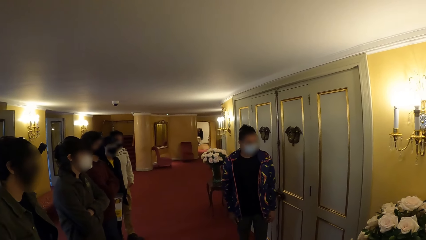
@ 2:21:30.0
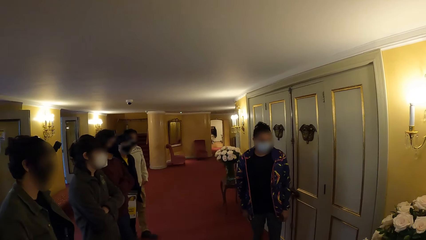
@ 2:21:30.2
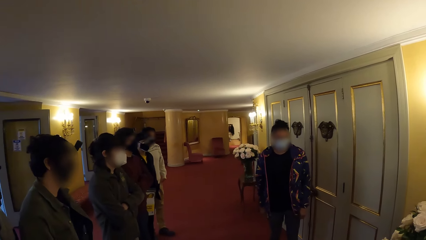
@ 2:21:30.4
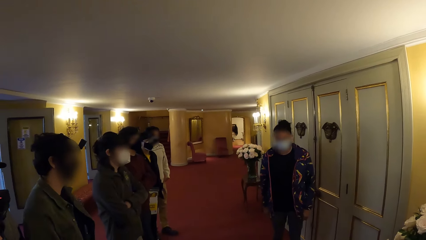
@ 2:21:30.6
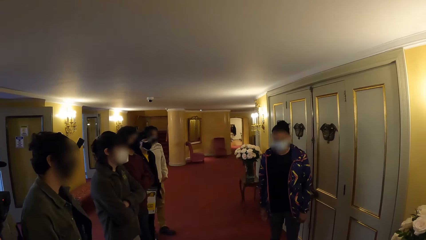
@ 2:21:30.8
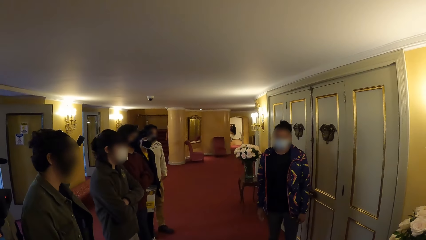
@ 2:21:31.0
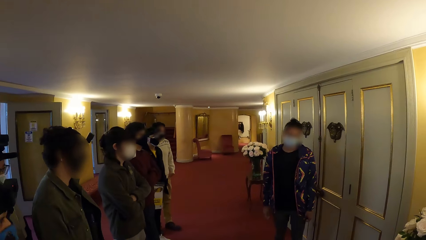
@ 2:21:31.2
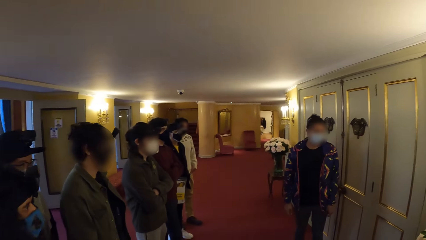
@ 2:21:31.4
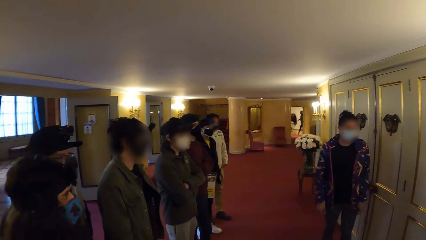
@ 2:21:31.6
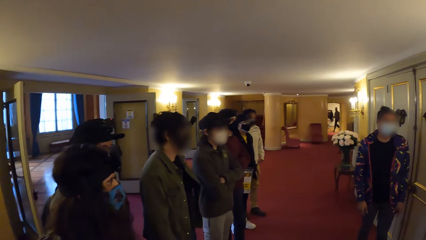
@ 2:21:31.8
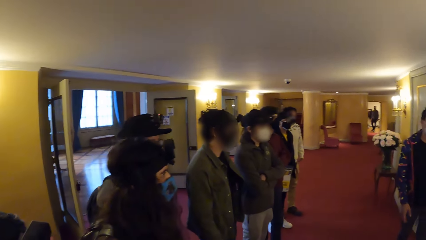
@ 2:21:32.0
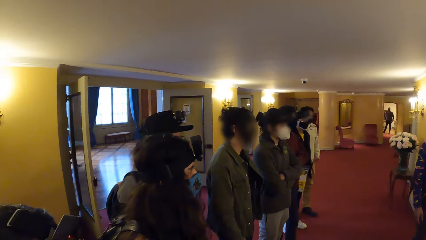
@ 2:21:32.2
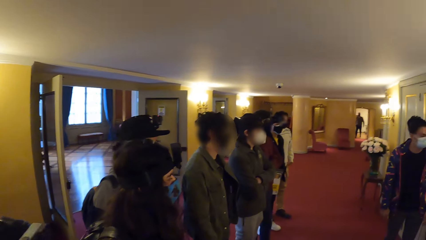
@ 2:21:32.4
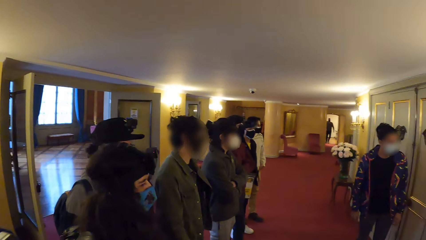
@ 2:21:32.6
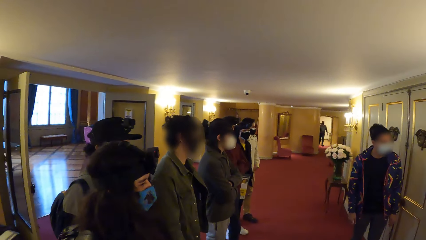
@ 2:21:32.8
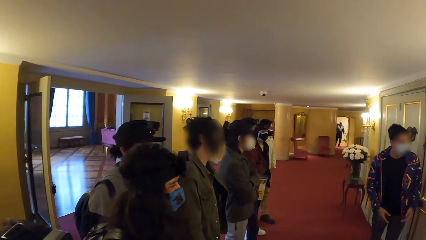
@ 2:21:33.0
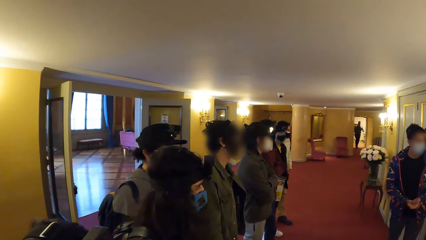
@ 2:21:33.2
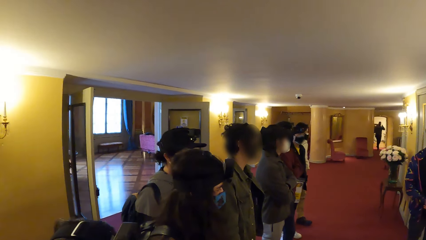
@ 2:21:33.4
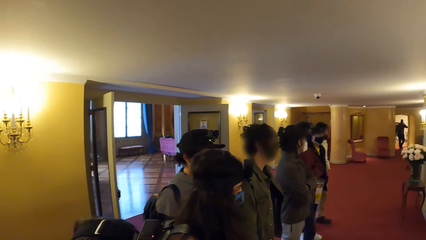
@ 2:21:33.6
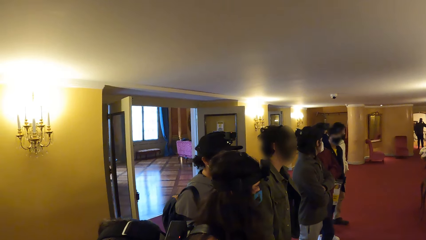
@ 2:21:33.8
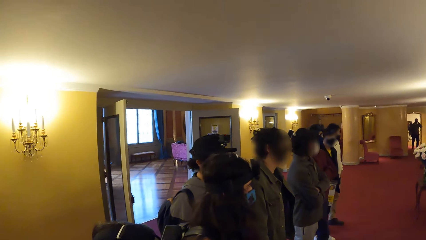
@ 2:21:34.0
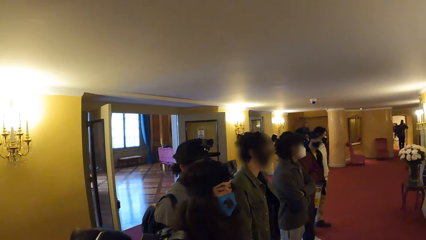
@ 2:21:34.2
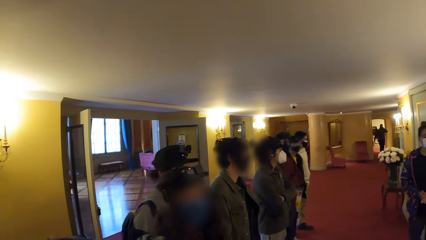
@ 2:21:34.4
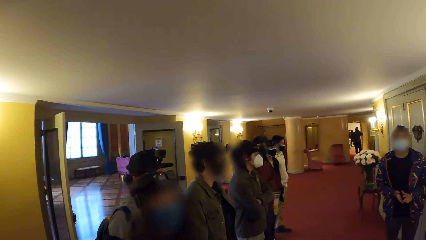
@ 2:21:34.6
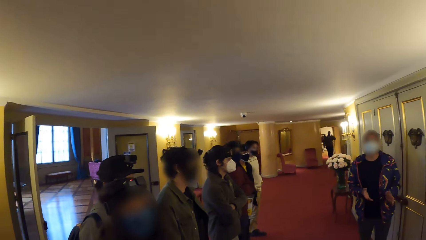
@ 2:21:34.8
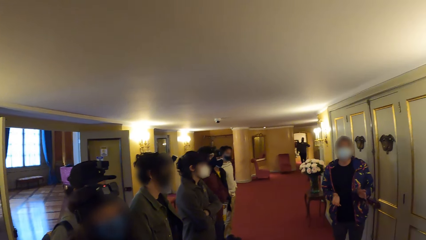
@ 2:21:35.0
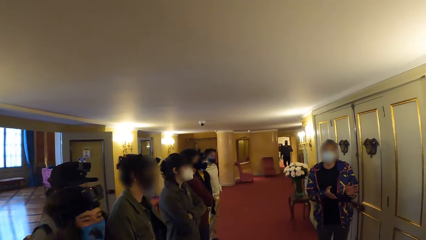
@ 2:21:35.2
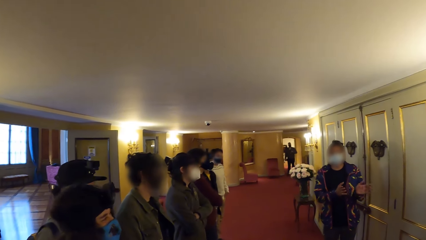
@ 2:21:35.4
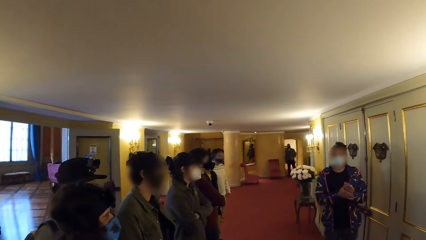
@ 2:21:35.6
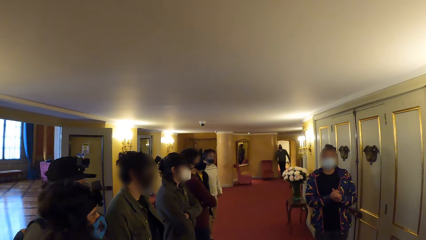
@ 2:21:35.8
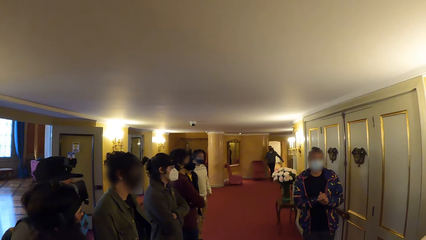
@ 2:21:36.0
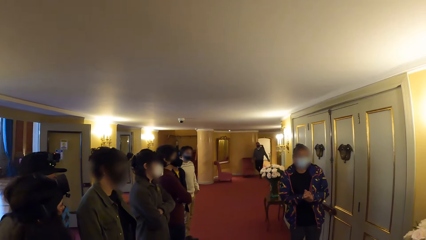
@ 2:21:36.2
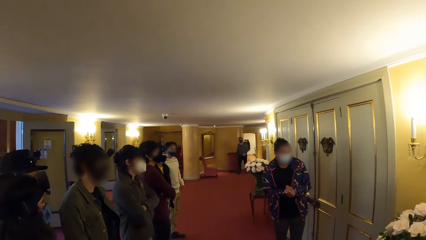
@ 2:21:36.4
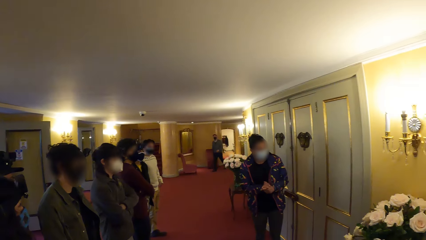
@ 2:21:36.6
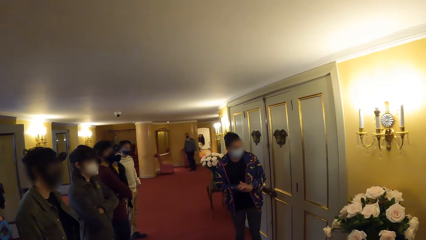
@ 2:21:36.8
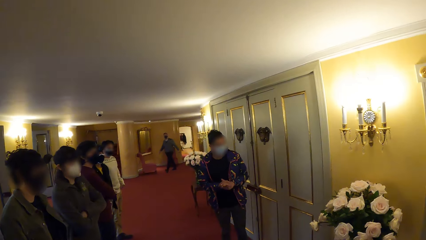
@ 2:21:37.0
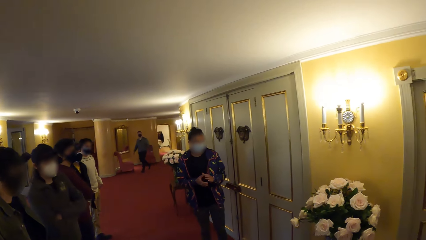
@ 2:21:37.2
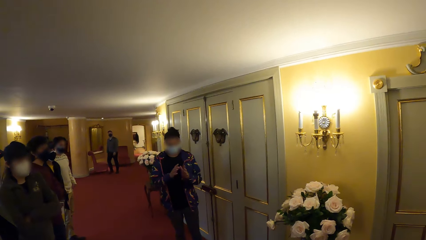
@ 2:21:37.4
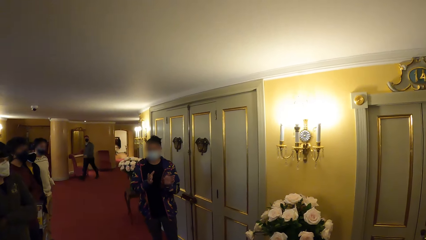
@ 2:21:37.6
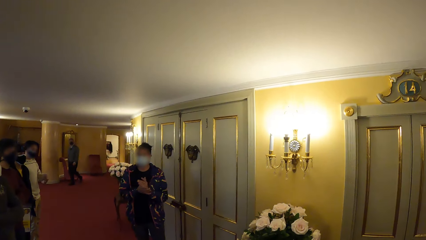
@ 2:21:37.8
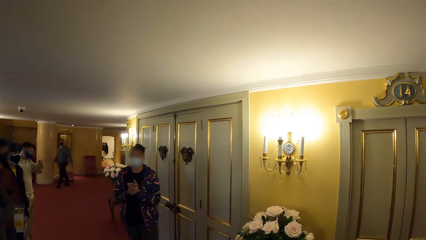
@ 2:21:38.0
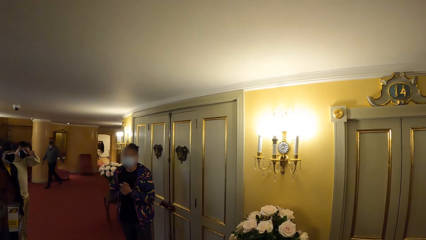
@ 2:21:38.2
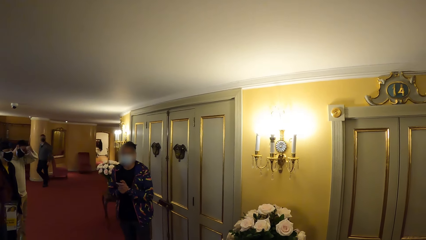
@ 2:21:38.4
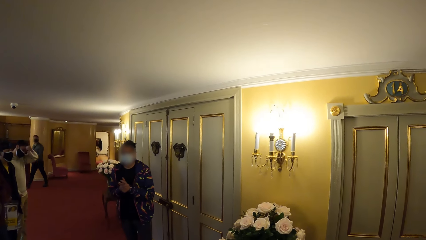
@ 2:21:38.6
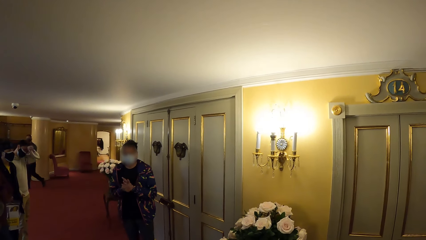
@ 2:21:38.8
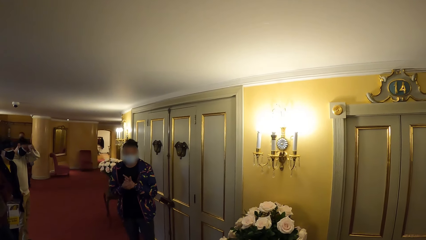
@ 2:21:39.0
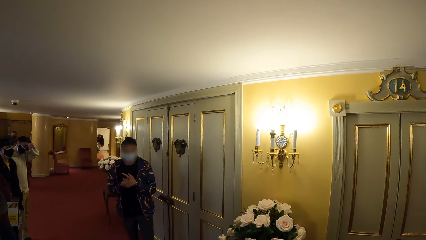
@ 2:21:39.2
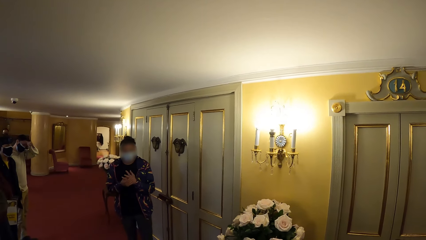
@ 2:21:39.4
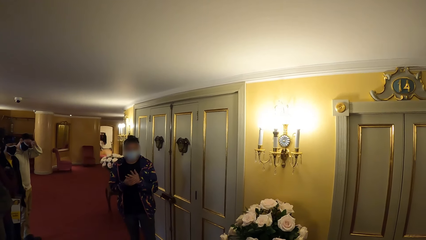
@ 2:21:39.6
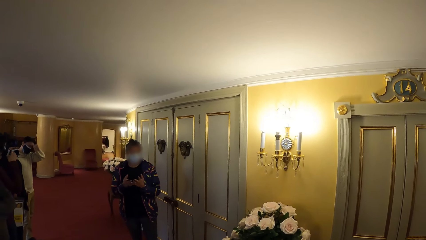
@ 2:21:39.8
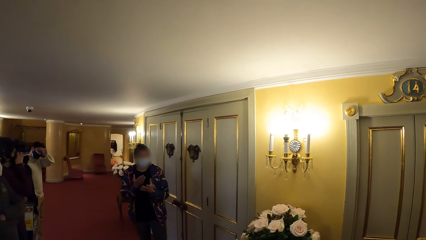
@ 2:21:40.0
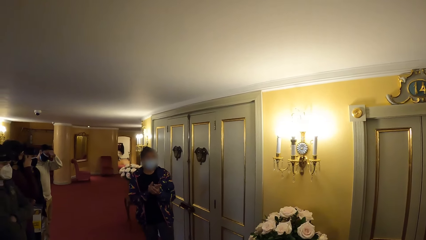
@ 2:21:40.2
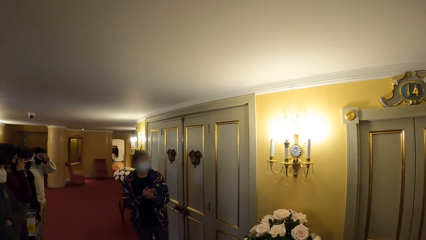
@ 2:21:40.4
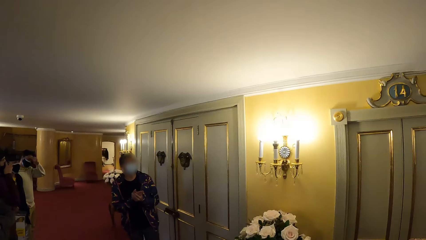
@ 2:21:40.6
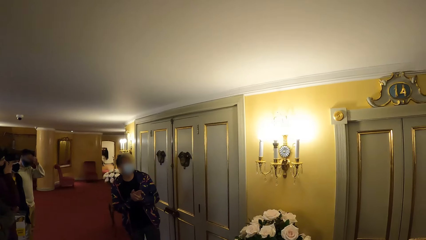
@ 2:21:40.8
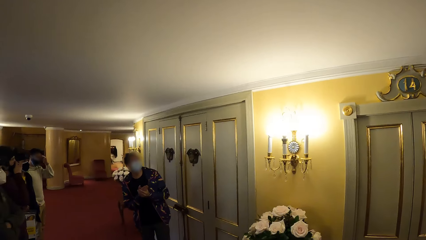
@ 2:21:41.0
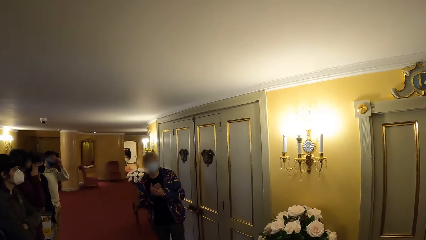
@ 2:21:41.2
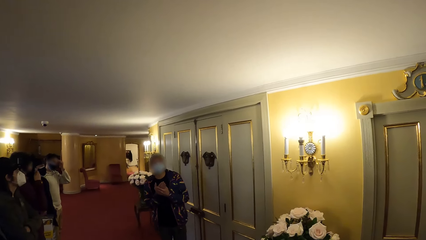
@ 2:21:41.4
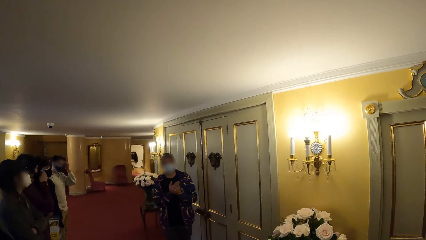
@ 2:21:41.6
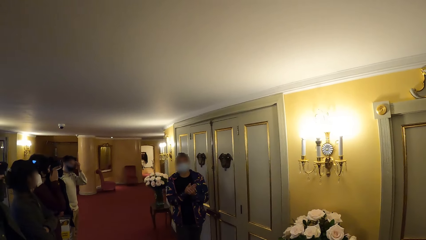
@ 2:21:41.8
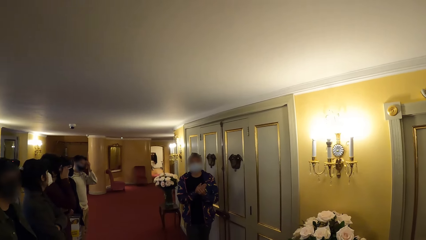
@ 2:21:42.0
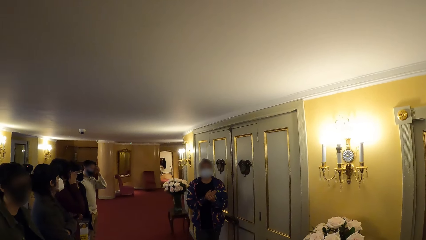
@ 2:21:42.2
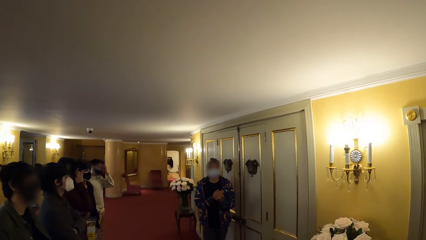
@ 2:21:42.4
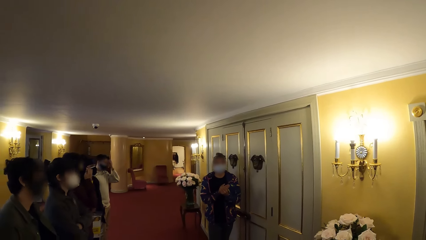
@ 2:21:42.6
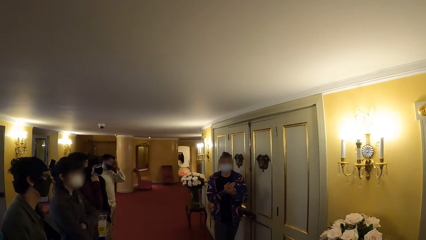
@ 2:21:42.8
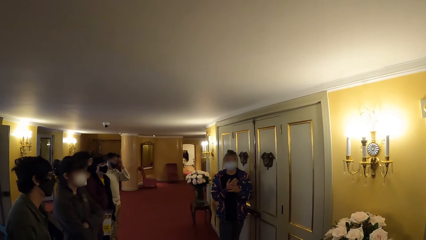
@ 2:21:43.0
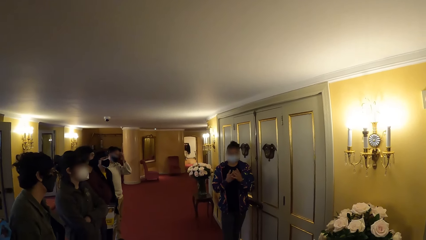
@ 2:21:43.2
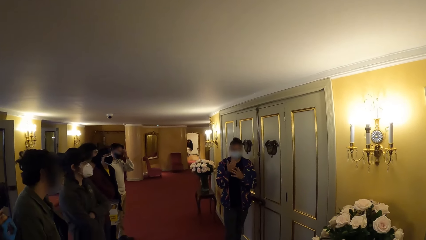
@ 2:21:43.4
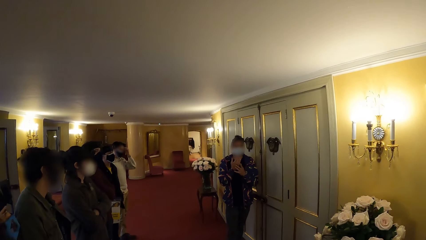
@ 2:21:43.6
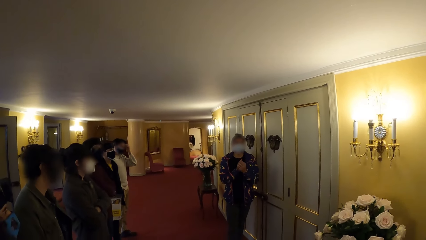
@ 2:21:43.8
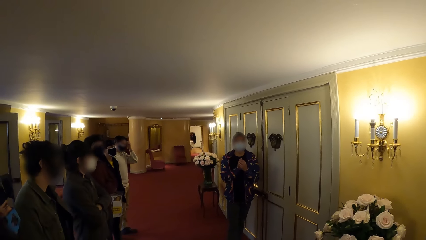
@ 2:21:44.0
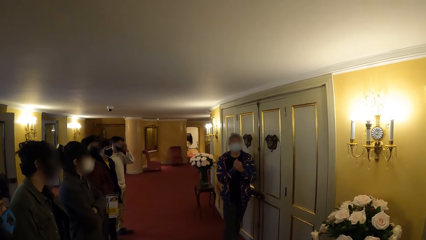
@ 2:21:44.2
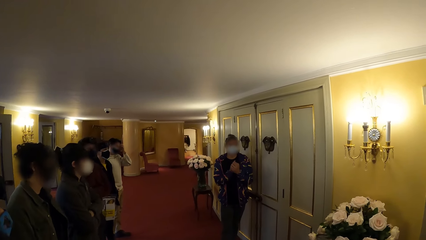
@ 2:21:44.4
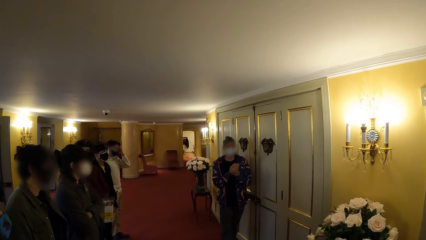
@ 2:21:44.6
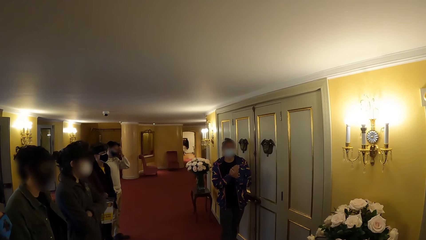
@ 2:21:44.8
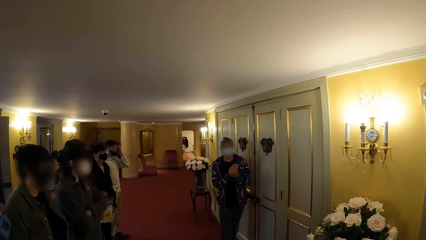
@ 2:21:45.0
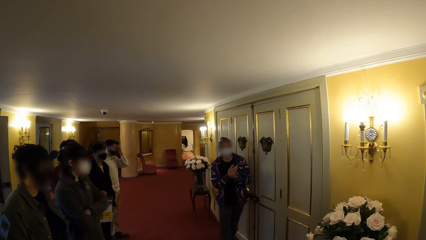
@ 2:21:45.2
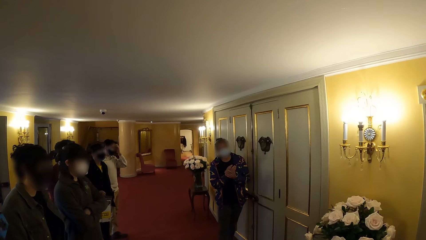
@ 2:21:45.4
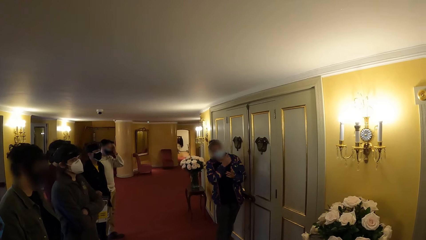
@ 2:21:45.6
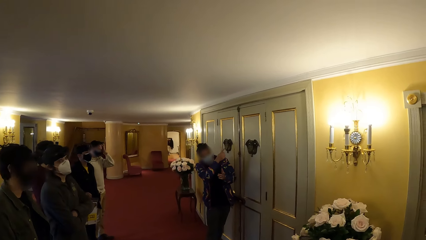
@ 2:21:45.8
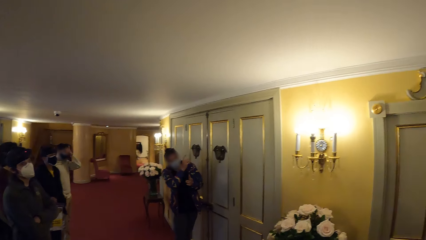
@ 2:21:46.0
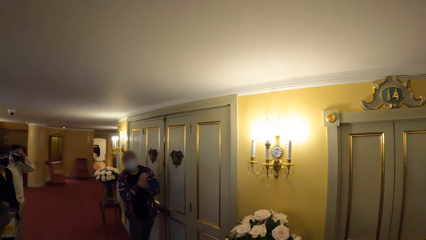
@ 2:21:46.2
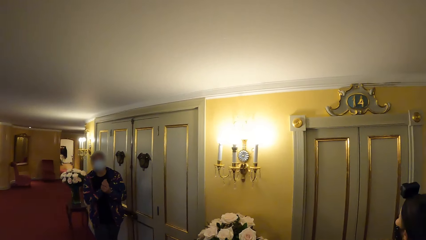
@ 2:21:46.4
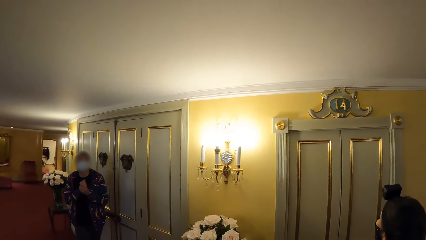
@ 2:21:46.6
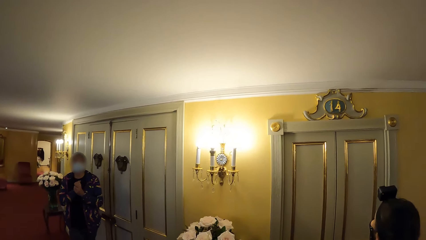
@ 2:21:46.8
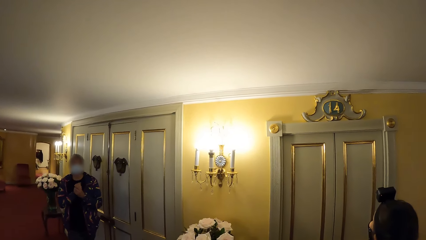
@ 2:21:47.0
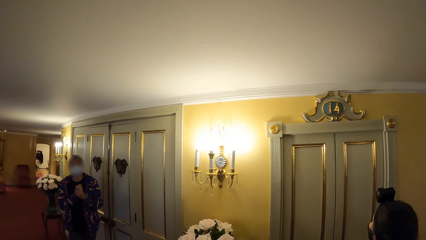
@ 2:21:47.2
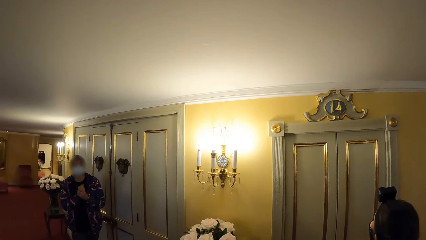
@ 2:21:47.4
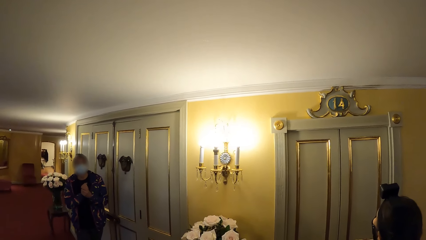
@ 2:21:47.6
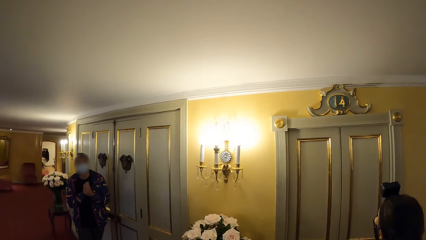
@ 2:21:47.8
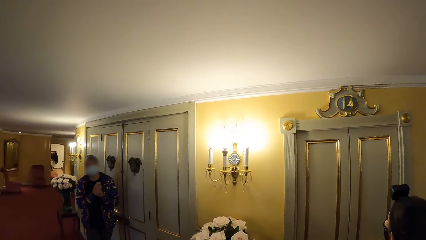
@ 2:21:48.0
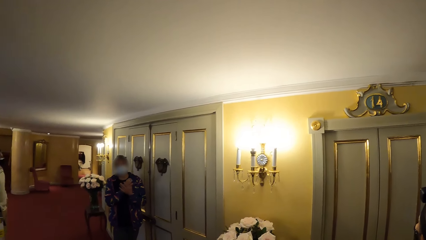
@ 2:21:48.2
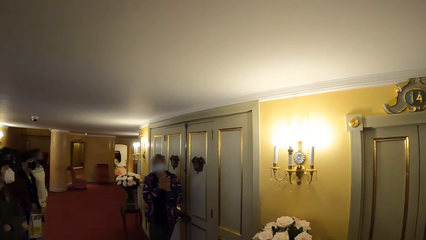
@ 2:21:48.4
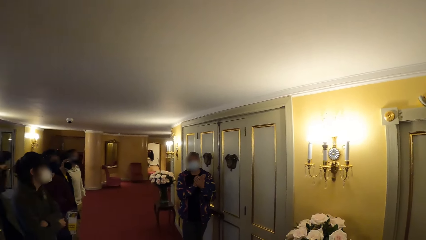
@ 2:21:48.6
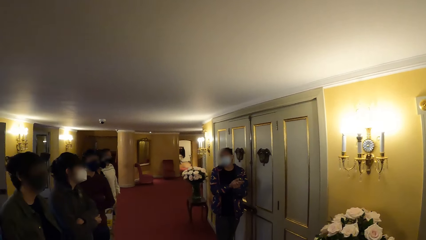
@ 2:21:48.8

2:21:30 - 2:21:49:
The camera wearer looks around. A person puts his hands together. The camera wearer interacts with the person. The person interacts with the people around him.
